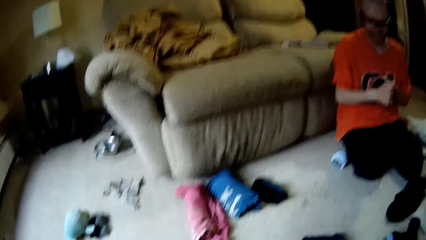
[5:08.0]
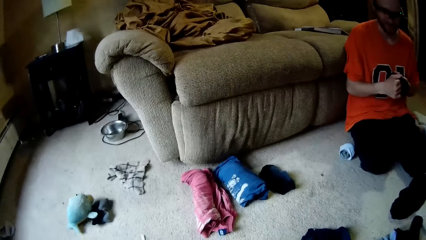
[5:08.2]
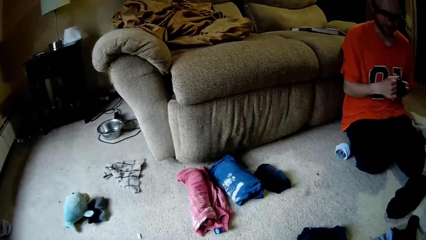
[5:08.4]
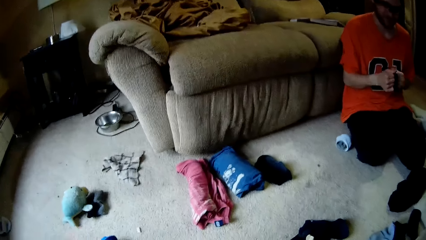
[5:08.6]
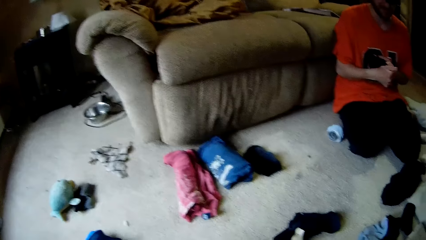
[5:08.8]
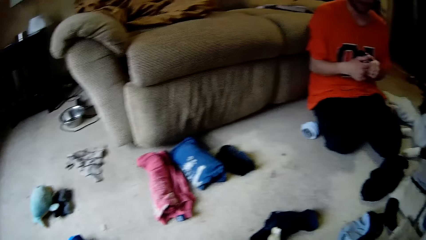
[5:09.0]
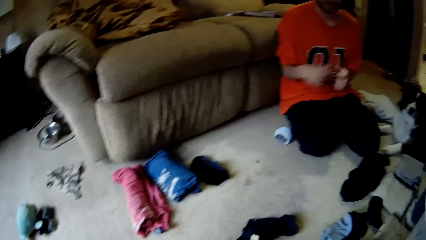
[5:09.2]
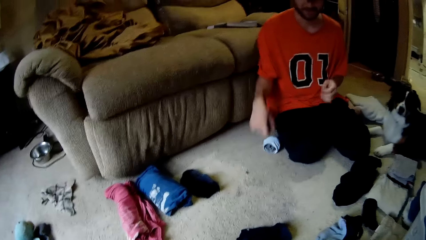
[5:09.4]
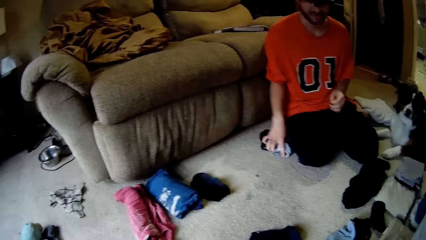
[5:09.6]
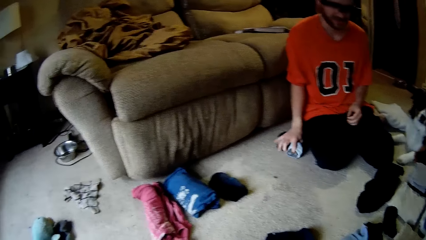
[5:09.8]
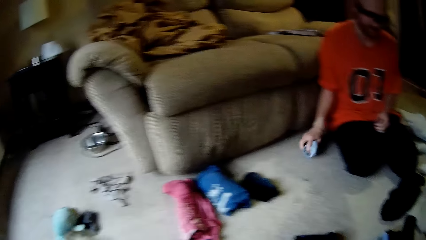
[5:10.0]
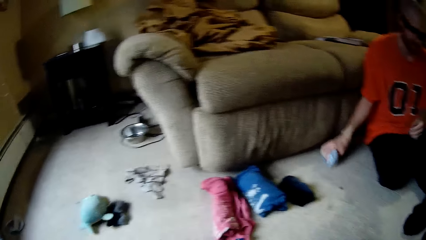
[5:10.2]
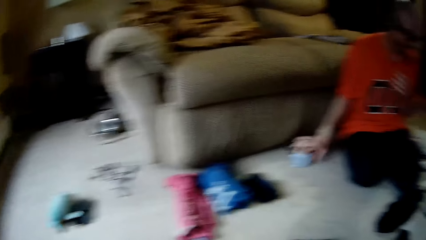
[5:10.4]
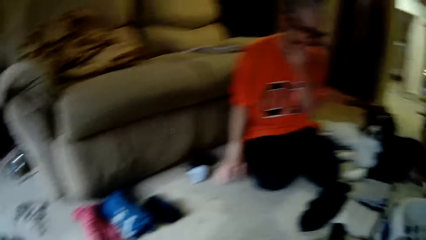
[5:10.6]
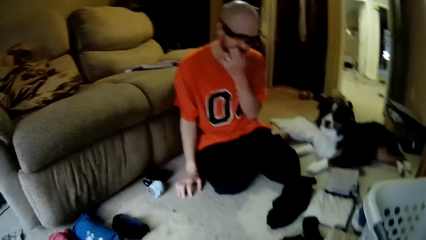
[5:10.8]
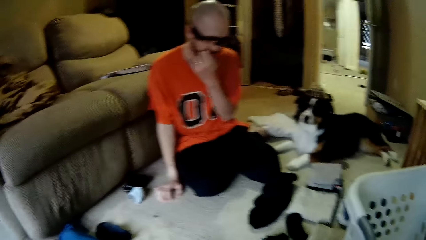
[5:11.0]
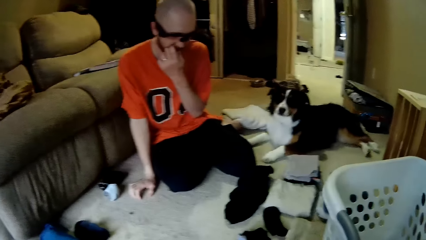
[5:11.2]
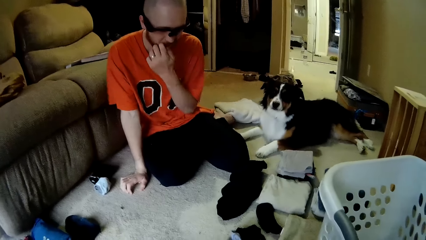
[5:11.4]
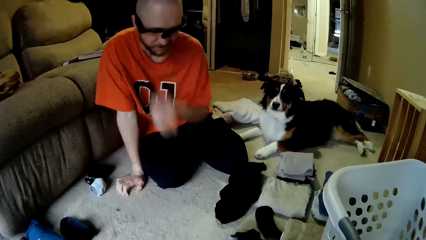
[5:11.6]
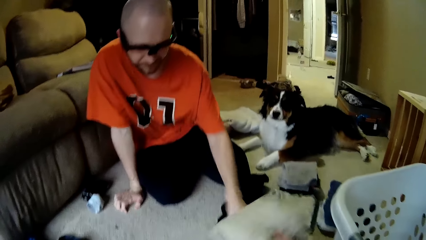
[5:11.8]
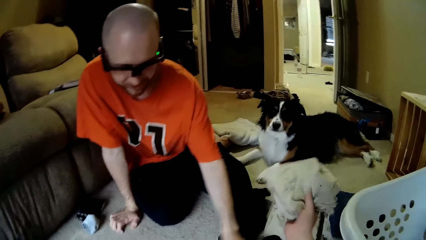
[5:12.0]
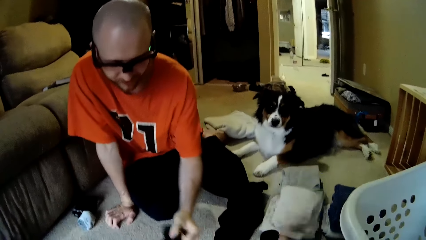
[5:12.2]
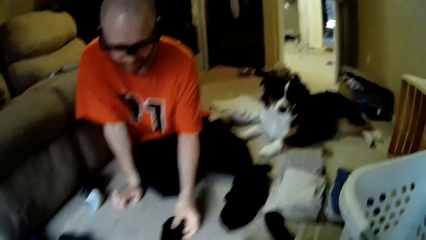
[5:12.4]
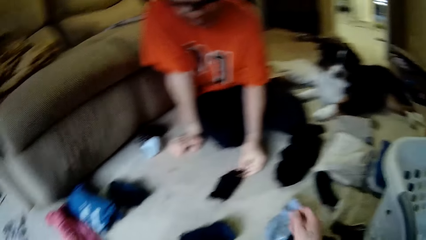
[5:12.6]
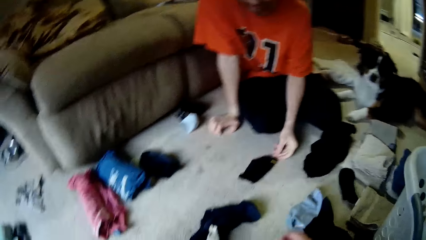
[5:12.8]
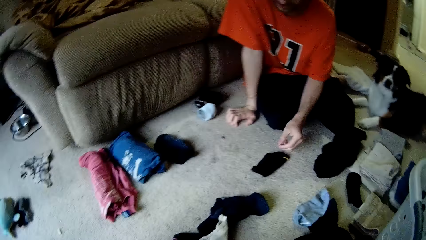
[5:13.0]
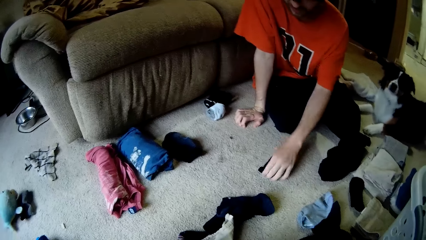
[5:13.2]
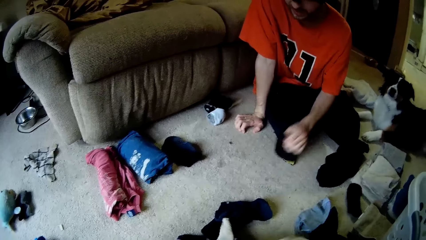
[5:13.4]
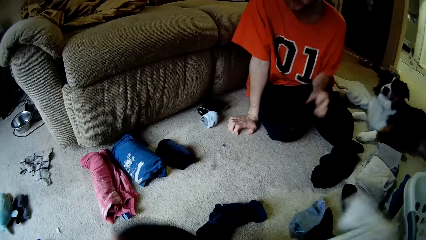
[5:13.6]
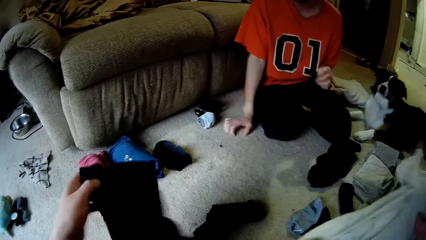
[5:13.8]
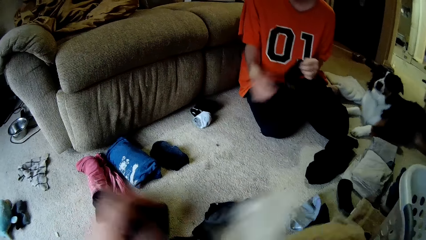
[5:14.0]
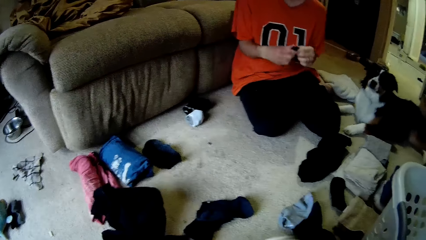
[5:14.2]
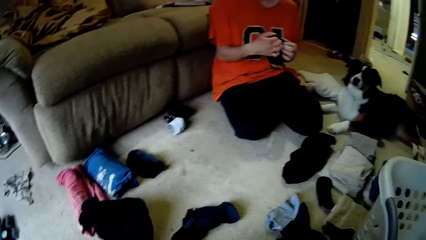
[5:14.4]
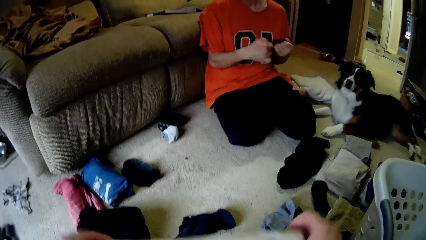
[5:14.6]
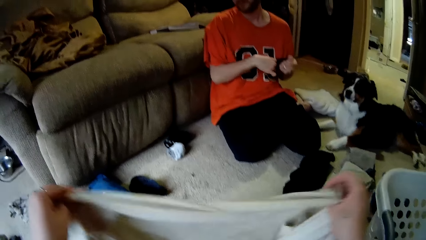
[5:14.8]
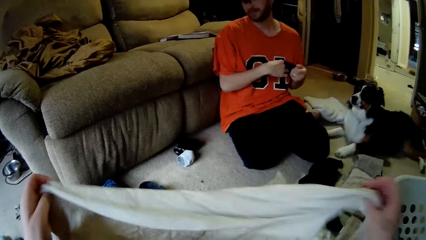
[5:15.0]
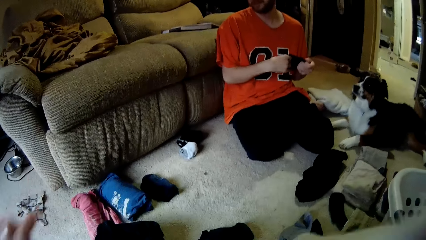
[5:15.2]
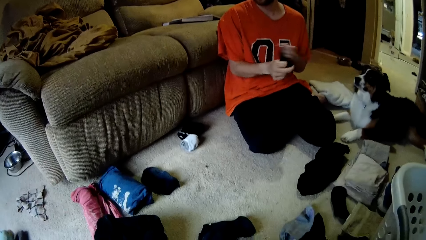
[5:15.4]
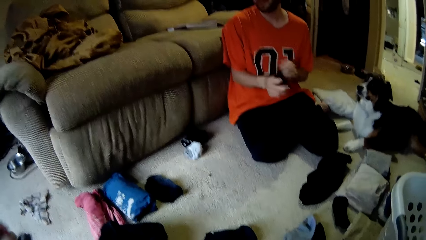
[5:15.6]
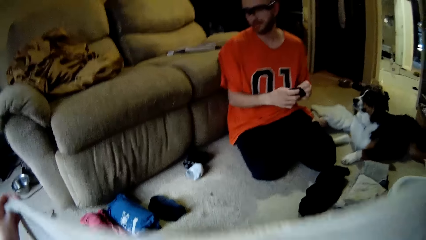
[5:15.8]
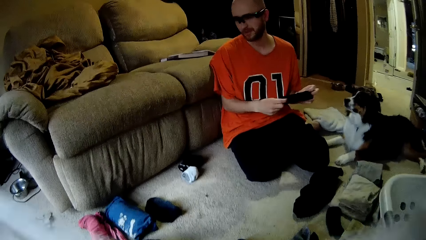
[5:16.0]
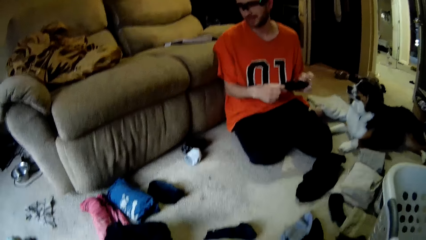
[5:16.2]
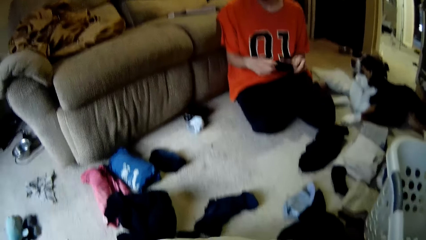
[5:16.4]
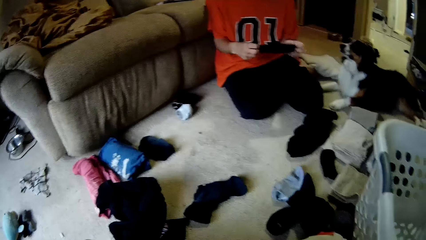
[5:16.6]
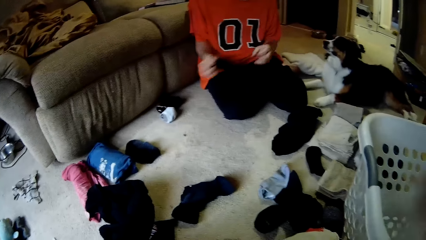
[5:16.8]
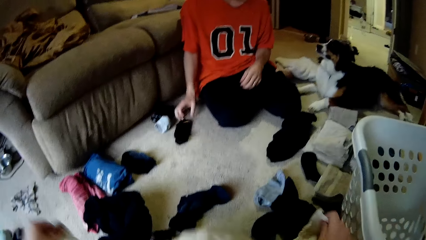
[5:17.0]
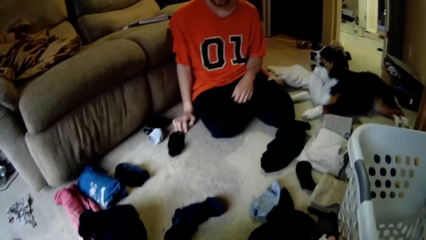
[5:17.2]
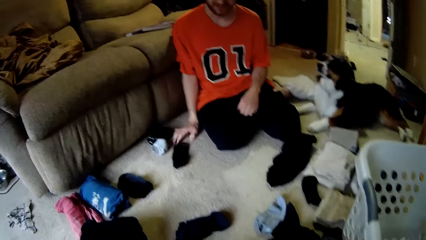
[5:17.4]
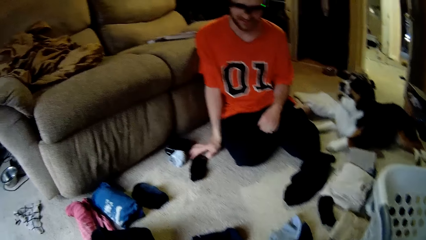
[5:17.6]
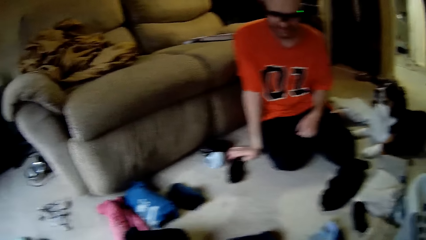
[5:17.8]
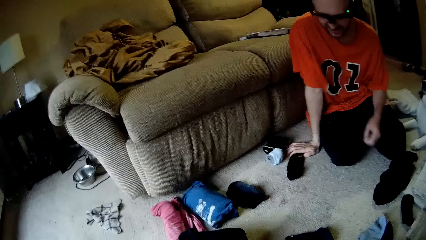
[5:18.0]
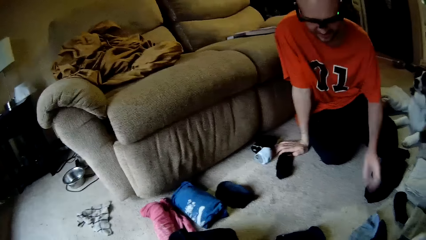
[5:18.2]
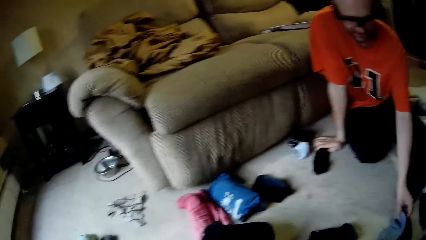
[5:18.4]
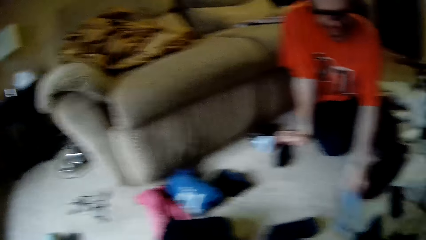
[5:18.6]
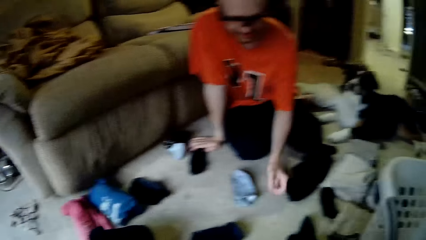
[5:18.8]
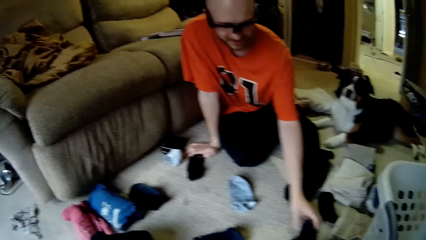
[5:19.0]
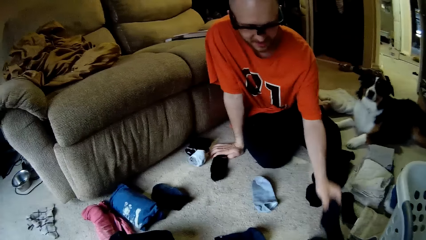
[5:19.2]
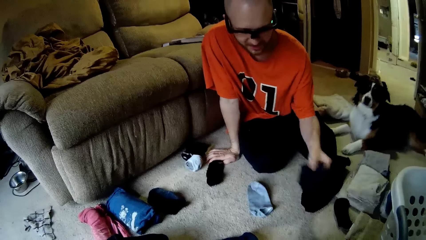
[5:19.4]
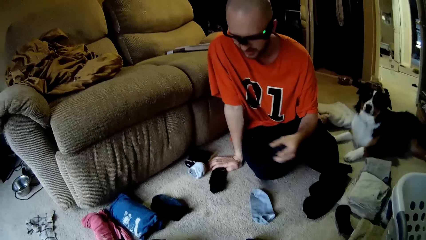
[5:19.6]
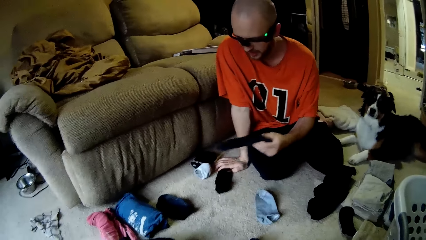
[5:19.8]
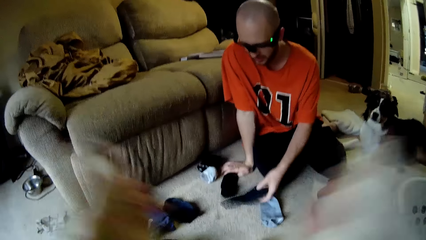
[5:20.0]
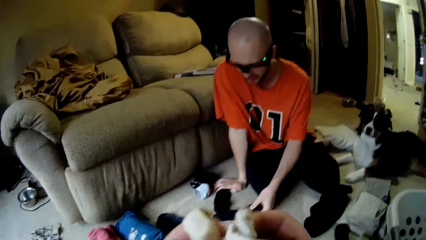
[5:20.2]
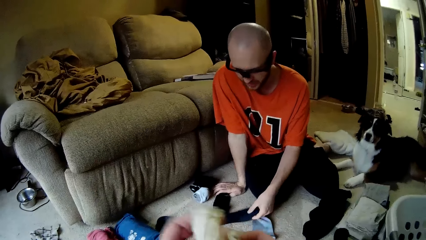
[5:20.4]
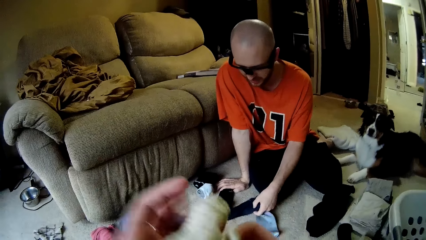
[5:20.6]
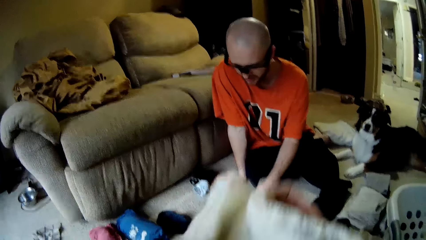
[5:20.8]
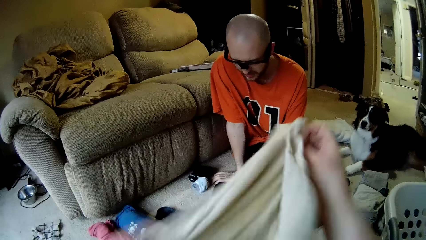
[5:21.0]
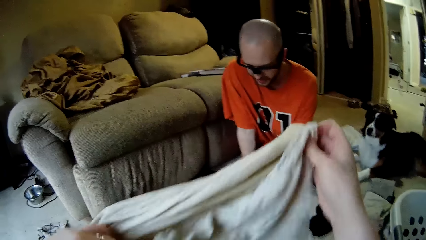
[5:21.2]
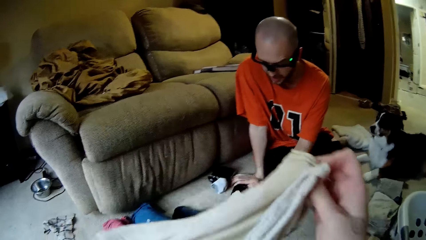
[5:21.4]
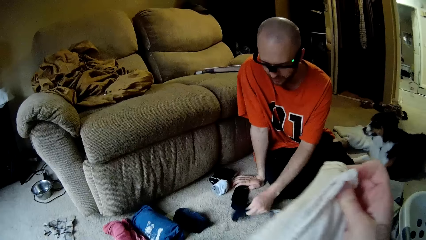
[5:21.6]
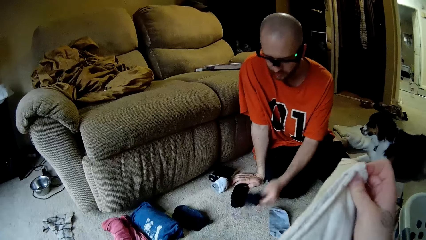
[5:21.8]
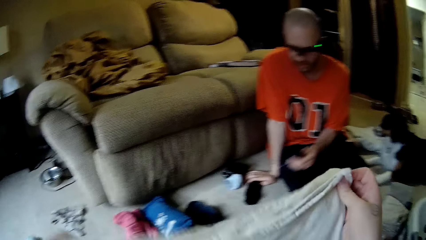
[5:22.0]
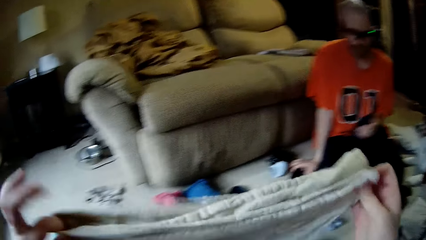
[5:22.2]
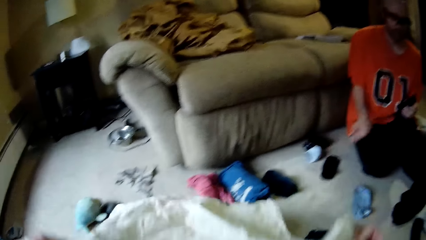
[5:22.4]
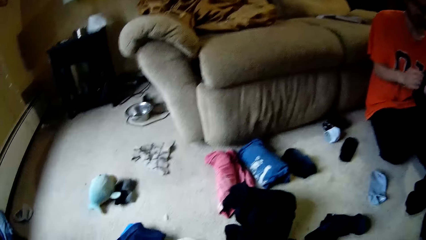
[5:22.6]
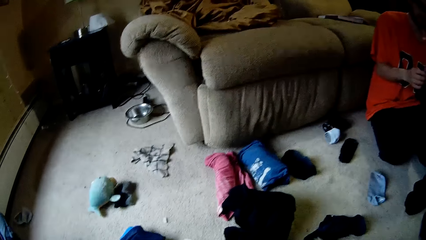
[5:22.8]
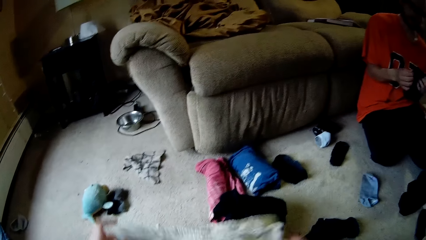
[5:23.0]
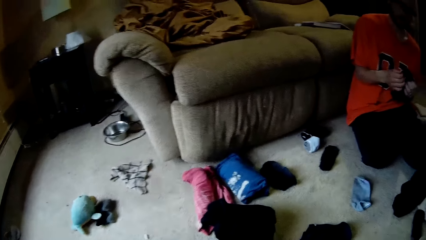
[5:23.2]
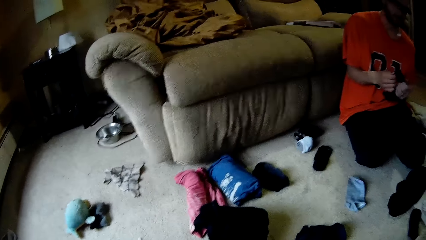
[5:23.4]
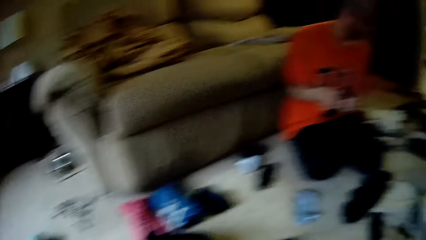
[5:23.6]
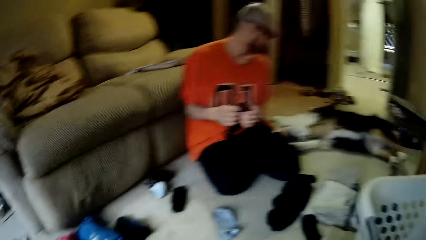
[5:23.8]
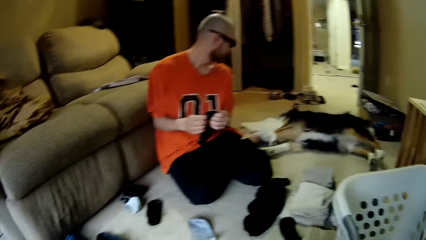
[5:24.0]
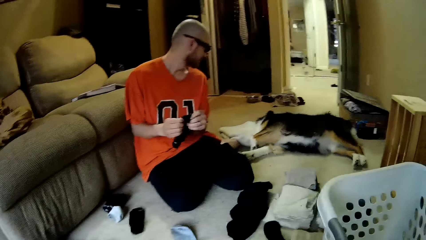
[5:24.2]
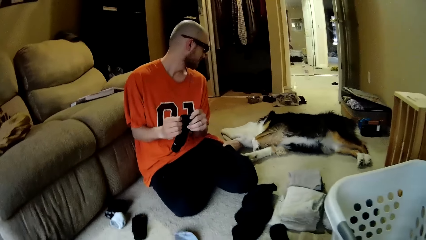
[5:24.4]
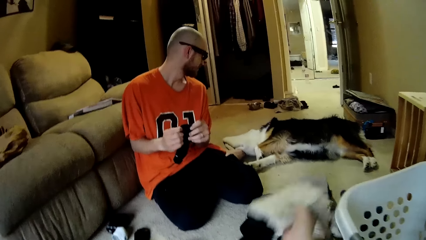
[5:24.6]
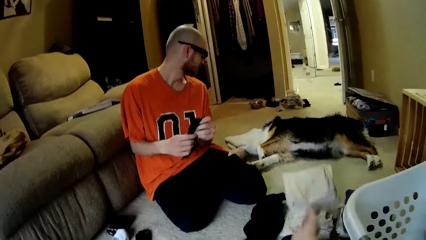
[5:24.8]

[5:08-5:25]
The camera wearer drops the socks on the ground with her right hand. The man moves the socks on the floor with his right hand, touches his lips with his left hand, and drops a sock on the floor with his left hand. The camera wearer drops the cloth on the floor with her right hand. The man picks the sock from the floor with his left hand. The camera wearer drops a cloth on the floor with her left hand and holds a cloth in her right hand. The man sorts the sock with both hands. The camera wearer sorts the clothes with both hands. The man drops the sock on the floor with his right hand, moves a sock on the floor with his left hand, repositions a sock on the floor with his left hand, picks the sock from the floor with his left hand, and sorts the sock with both hands.
